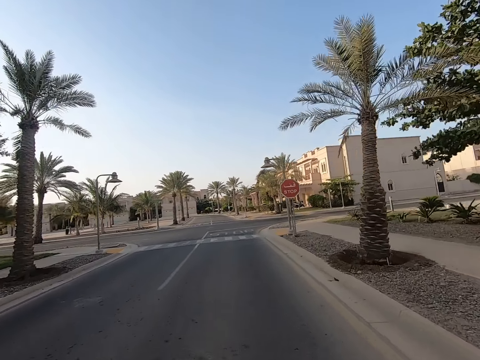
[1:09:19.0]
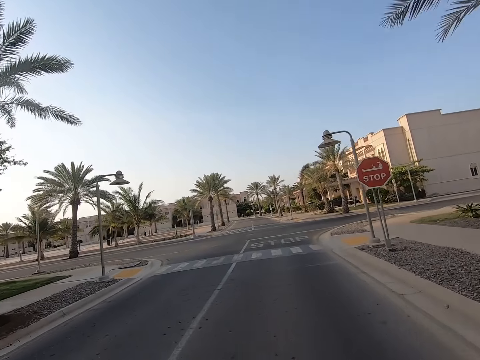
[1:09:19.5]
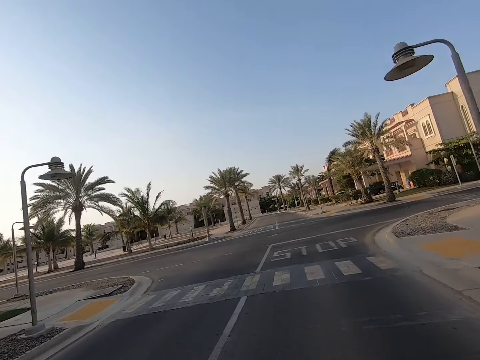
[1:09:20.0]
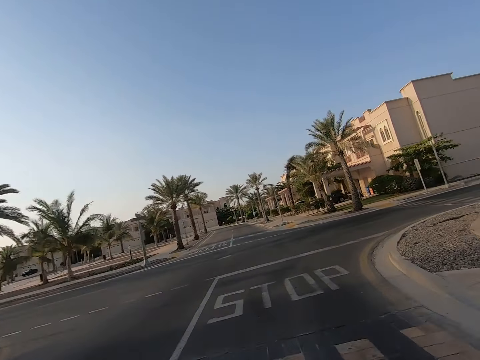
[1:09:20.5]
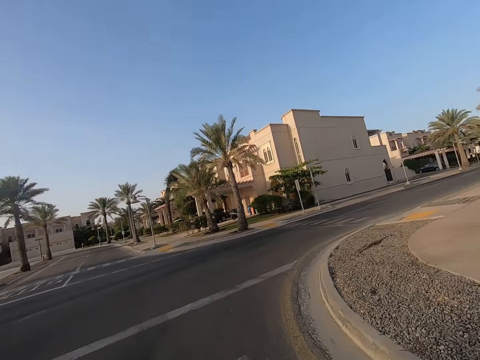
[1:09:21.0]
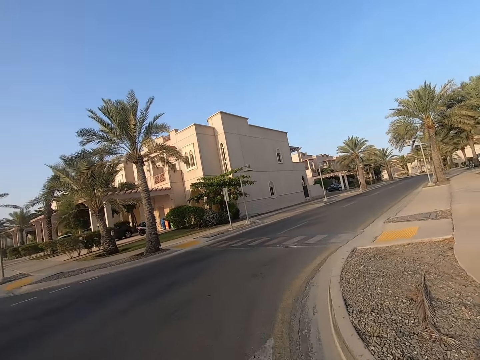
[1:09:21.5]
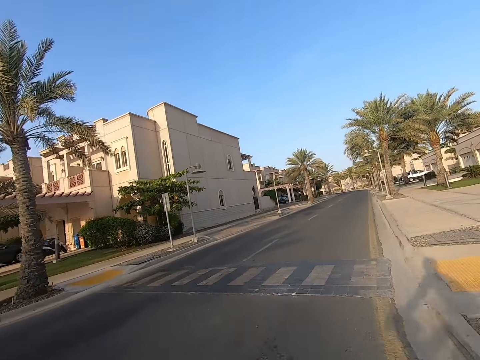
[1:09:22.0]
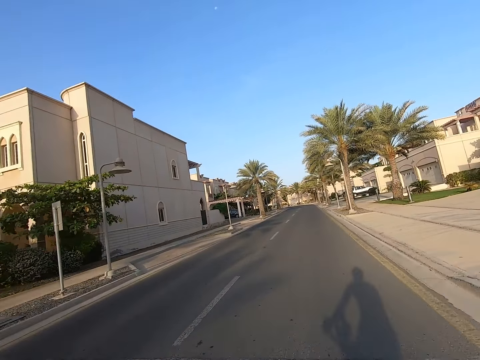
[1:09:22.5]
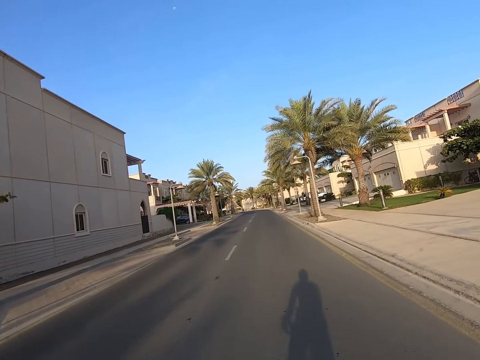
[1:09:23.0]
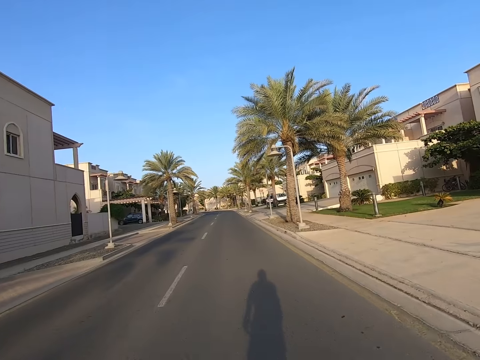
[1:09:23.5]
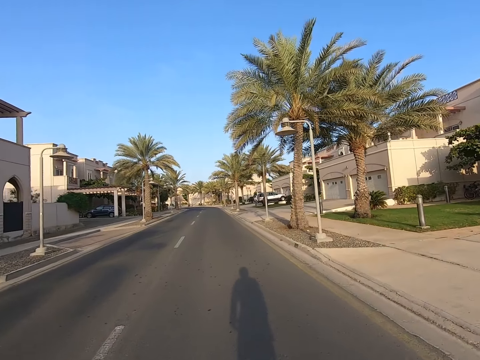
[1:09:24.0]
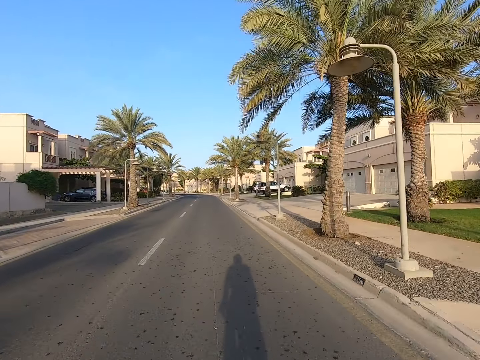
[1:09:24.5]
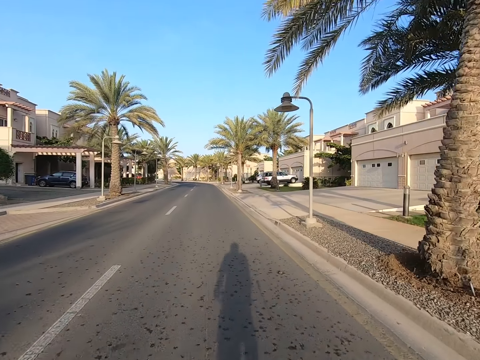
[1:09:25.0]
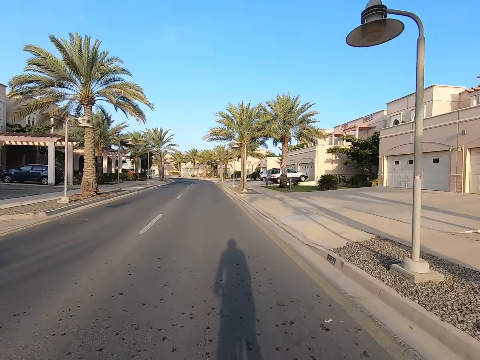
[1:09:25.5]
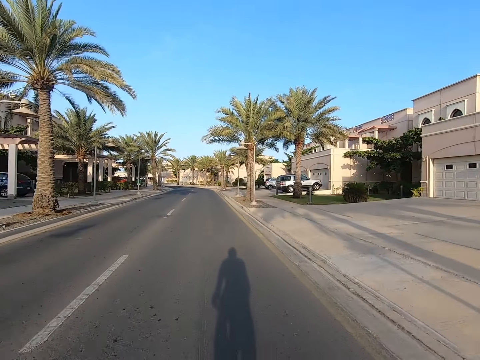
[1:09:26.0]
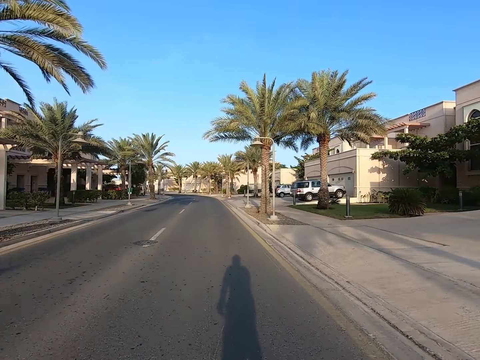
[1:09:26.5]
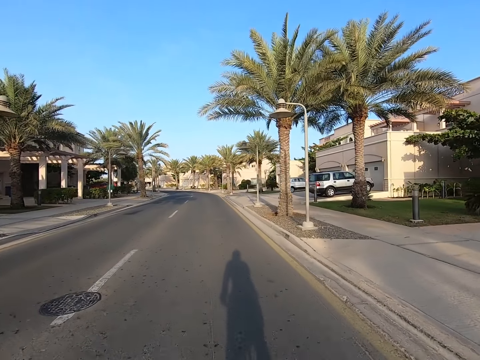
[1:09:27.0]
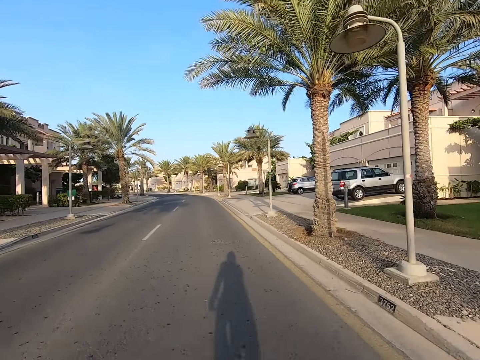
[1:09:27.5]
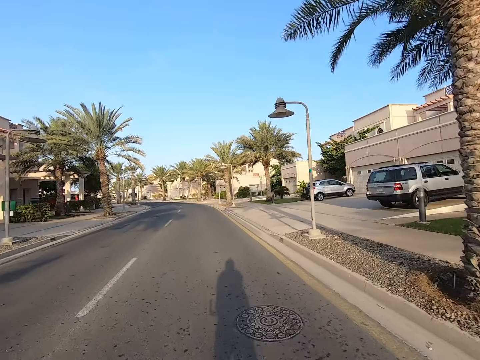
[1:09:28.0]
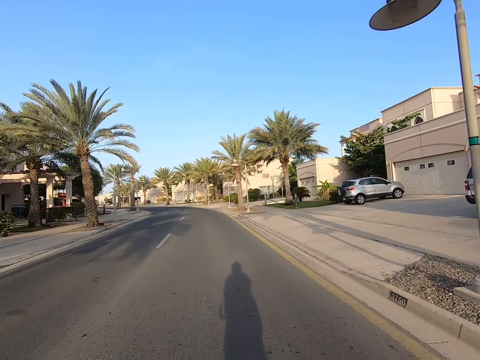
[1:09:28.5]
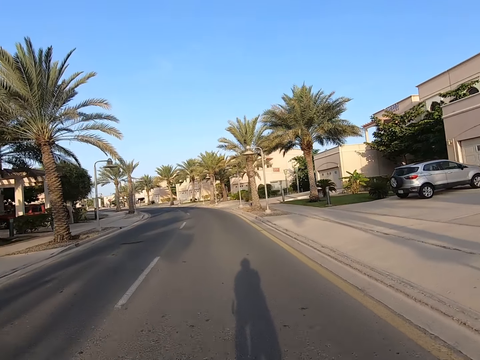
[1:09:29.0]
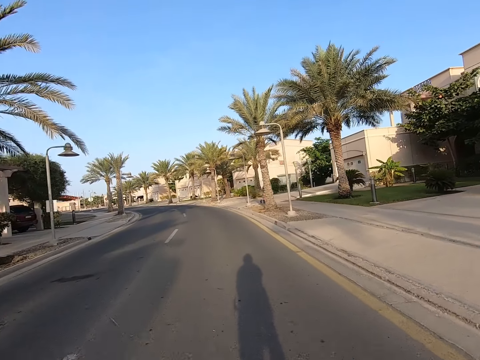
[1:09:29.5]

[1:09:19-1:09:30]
The camera wearer looks around the road. They ride the bike on the road.

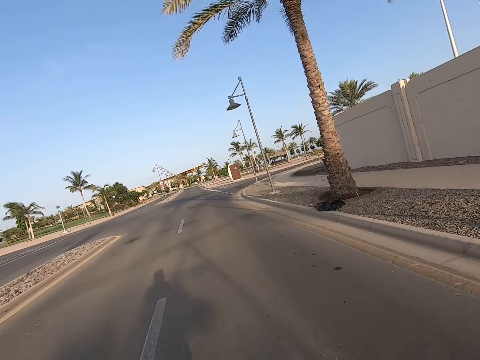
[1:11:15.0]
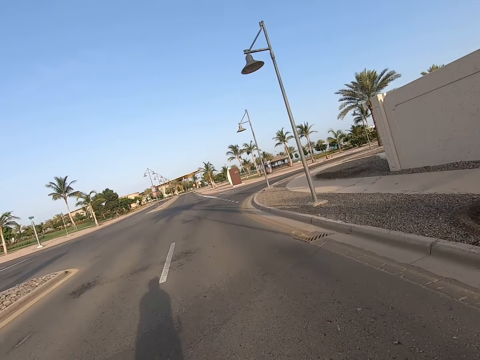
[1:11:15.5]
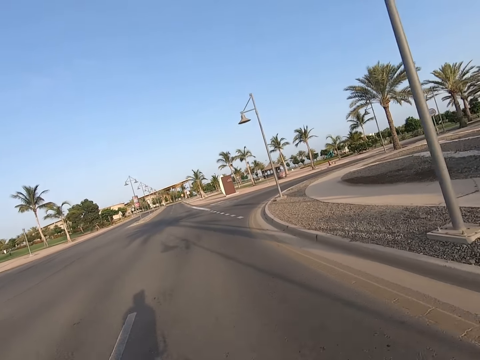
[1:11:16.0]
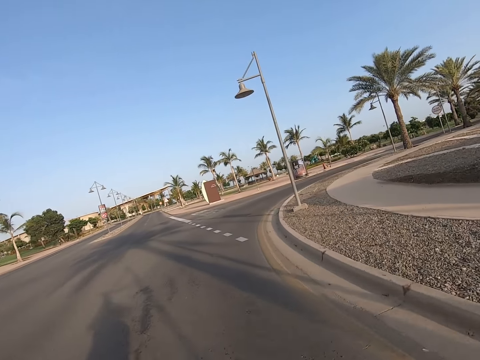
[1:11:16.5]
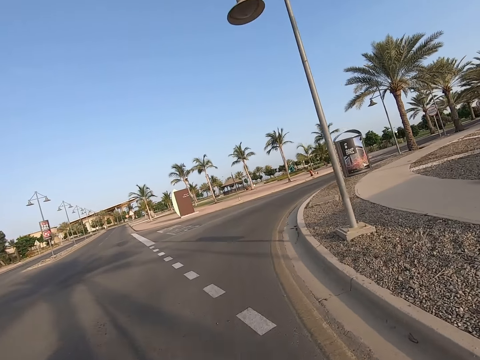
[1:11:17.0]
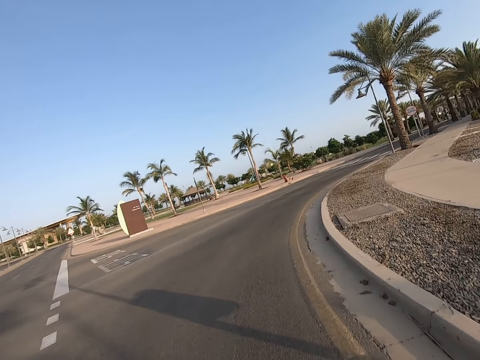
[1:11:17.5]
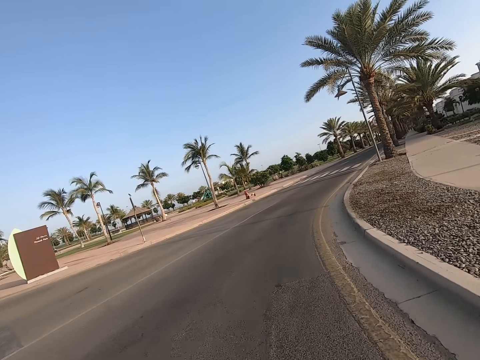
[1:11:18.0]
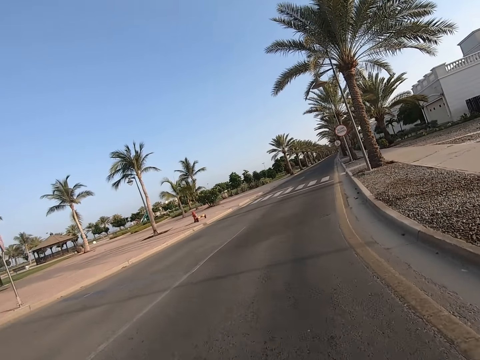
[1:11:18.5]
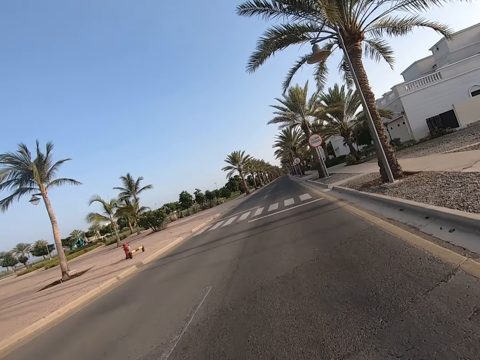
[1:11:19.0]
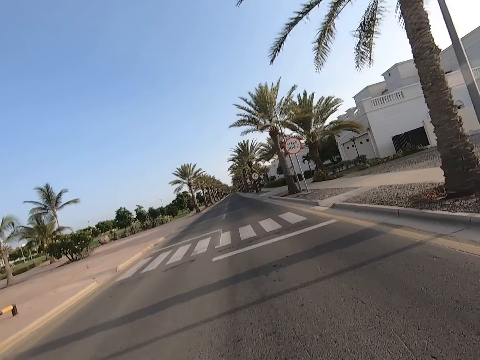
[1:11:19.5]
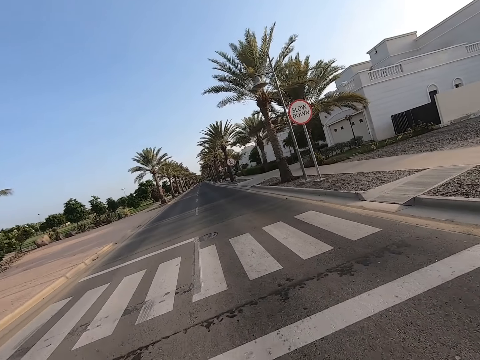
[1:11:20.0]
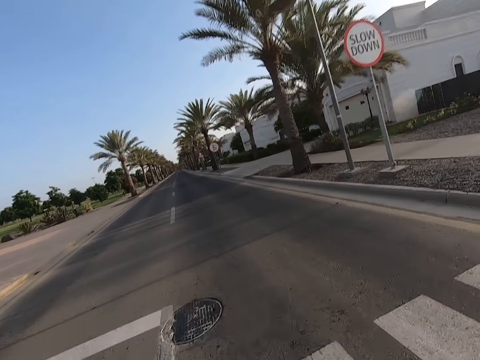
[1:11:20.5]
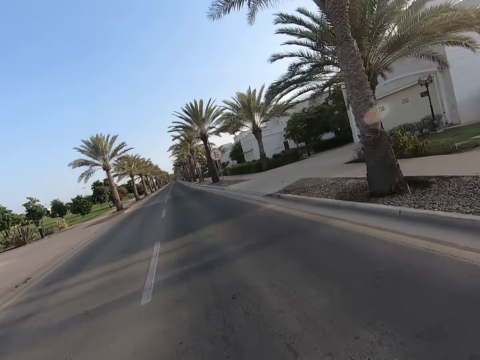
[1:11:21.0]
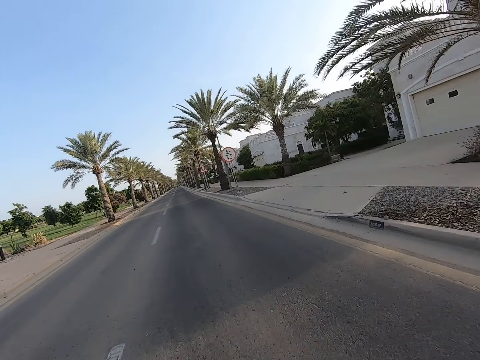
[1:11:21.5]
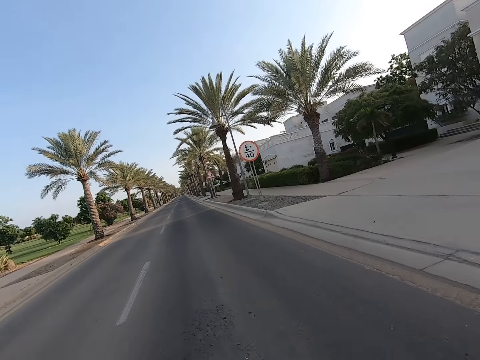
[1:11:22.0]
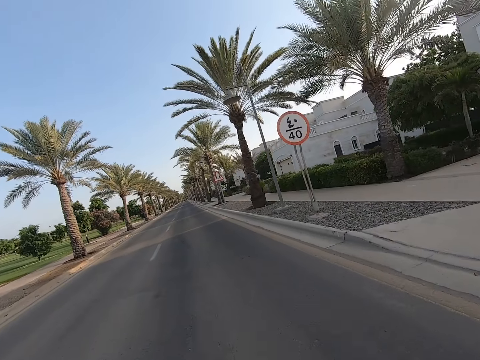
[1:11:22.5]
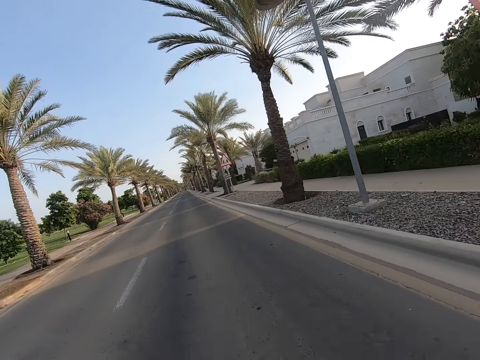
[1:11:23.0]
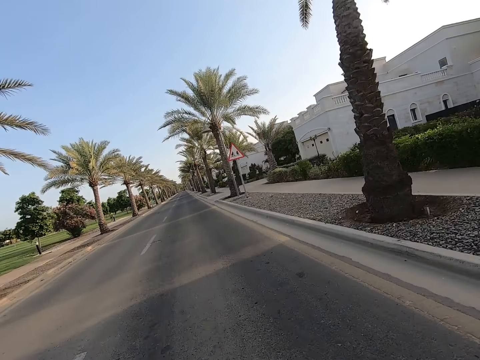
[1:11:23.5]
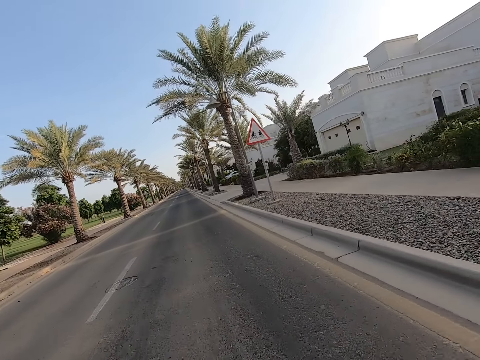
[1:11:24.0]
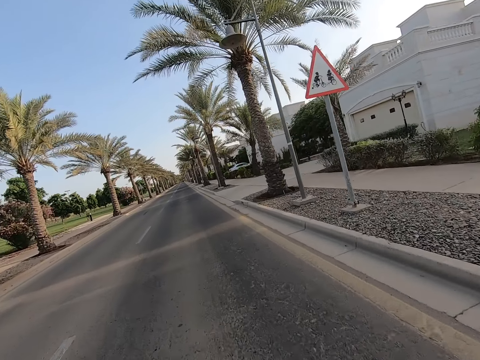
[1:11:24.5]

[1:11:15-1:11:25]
The camera wearer rides the bike on the left side of the road. They ride the bike on the road.

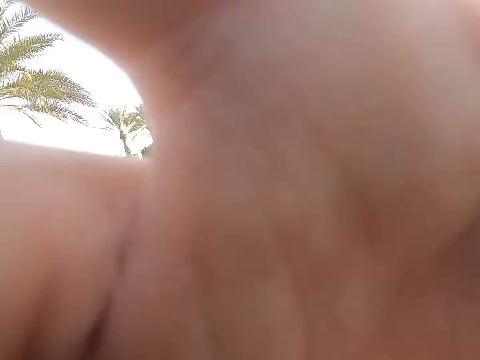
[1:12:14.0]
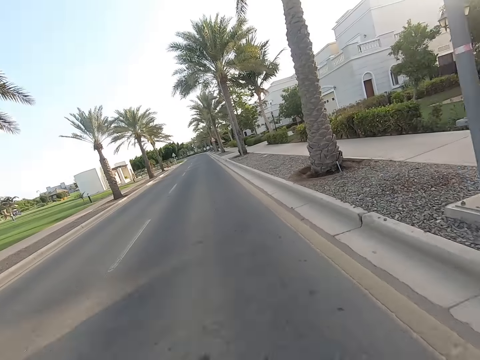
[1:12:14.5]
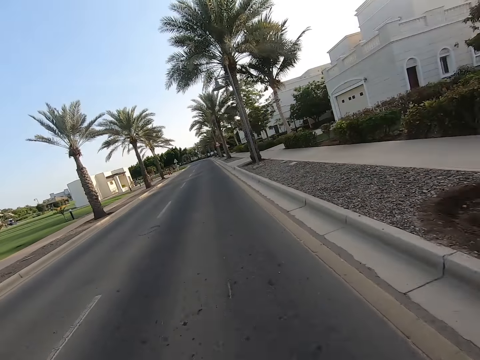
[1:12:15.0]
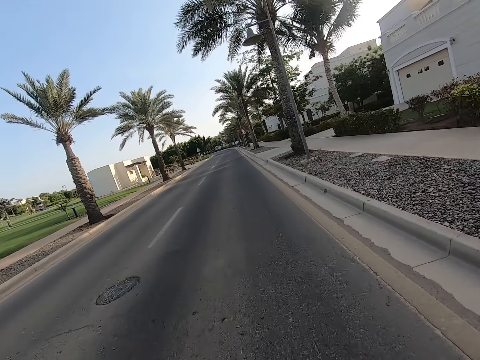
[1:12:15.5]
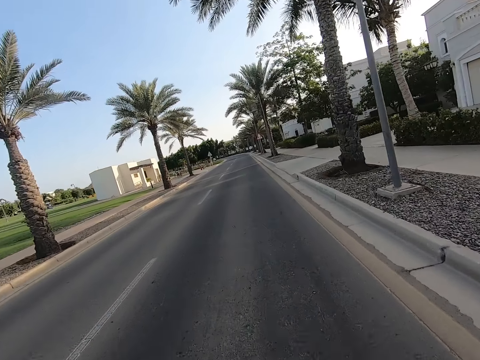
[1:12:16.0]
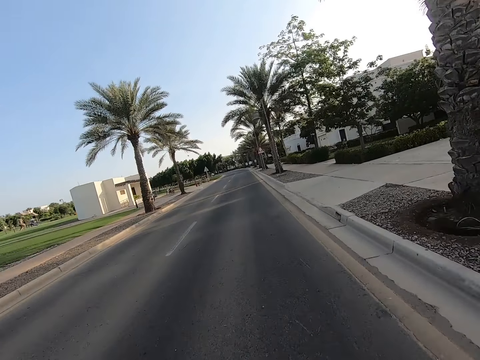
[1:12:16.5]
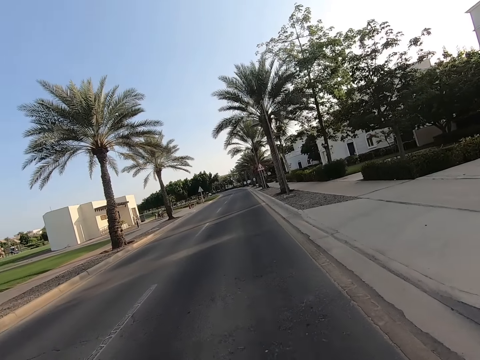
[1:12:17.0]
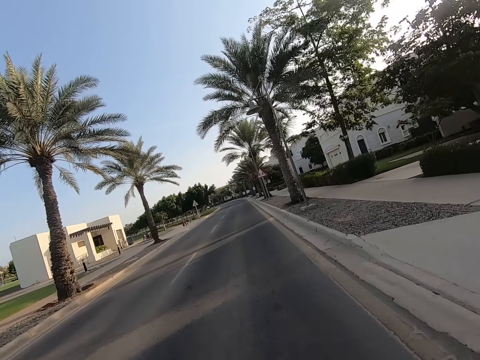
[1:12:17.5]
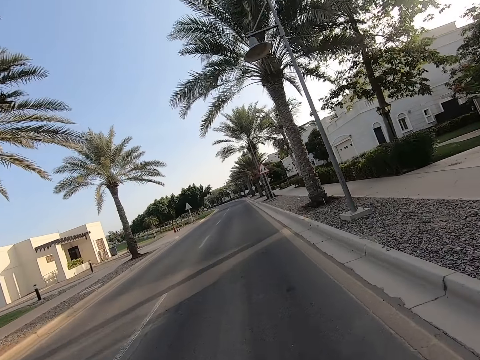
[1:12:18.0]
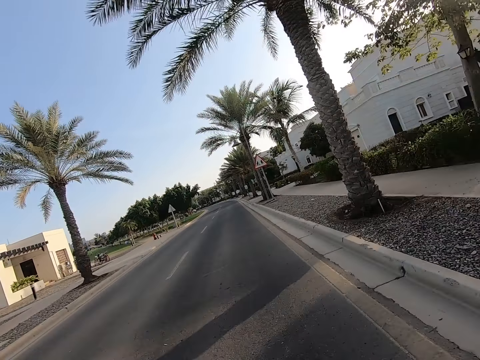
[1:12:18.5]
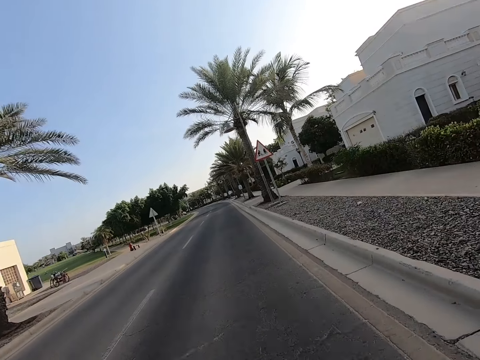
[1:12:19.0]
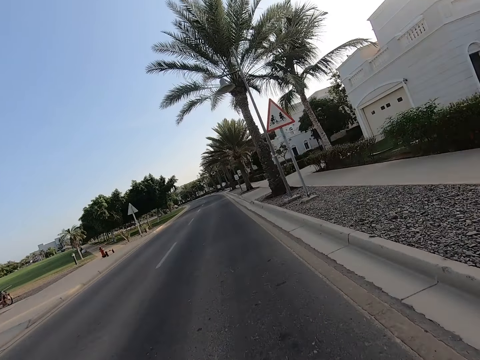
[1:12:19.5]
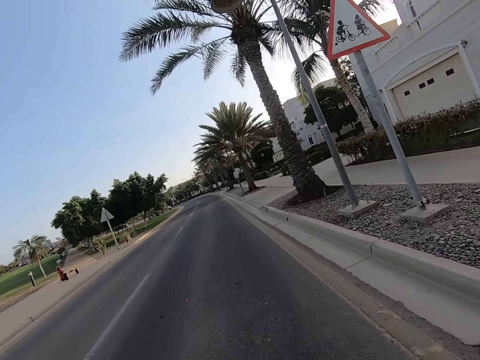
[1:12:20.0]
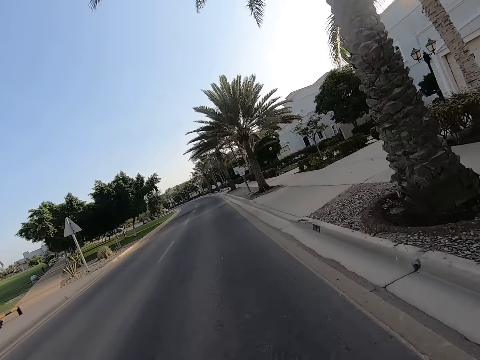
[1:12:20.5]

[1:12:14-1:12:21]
The camera wearer rides a bike on a road.
